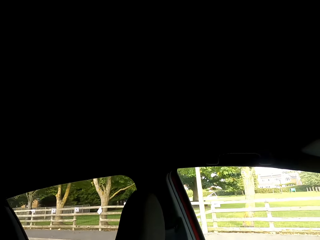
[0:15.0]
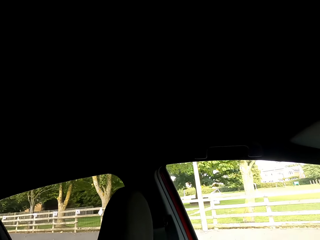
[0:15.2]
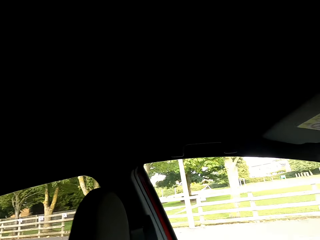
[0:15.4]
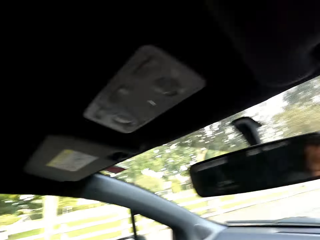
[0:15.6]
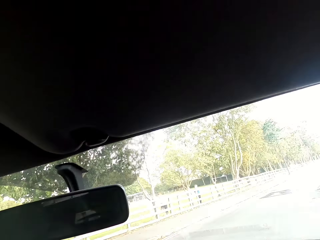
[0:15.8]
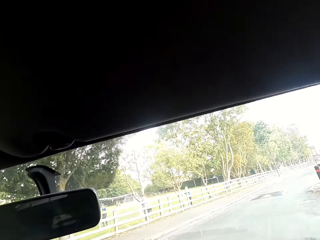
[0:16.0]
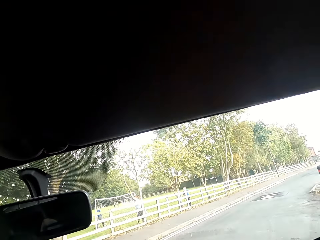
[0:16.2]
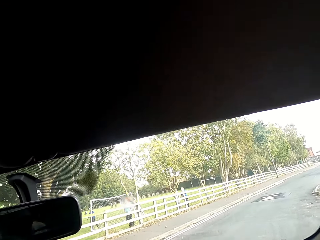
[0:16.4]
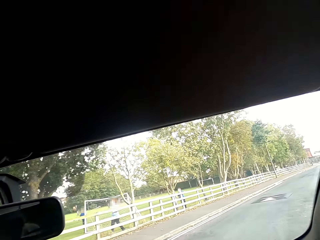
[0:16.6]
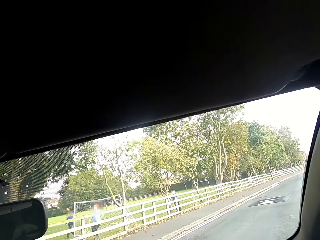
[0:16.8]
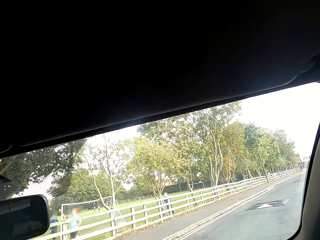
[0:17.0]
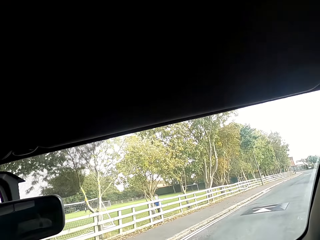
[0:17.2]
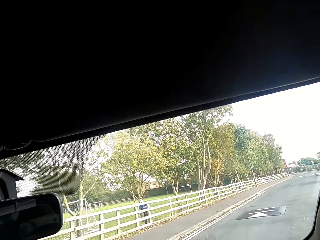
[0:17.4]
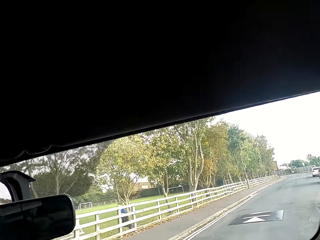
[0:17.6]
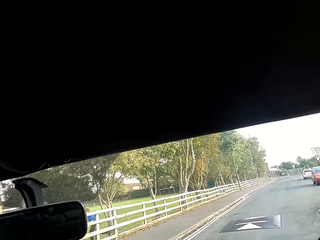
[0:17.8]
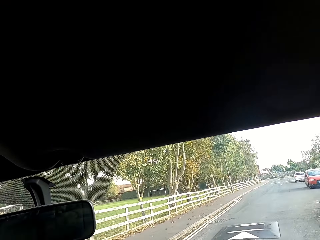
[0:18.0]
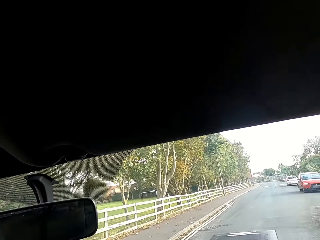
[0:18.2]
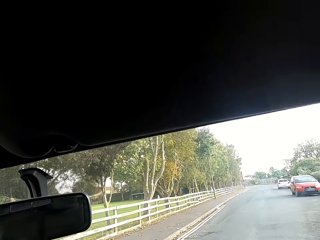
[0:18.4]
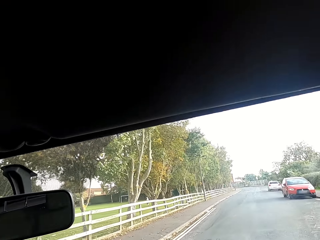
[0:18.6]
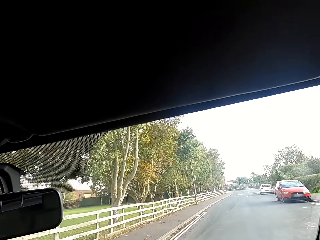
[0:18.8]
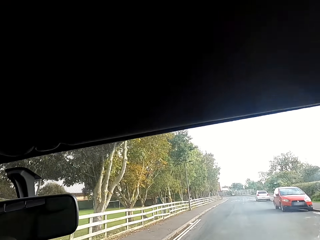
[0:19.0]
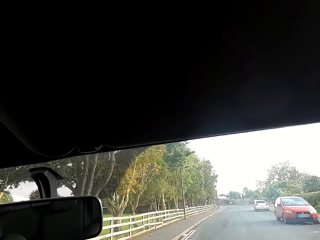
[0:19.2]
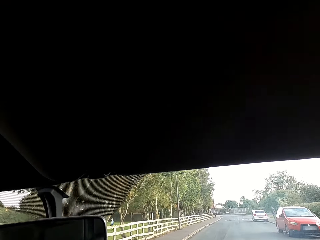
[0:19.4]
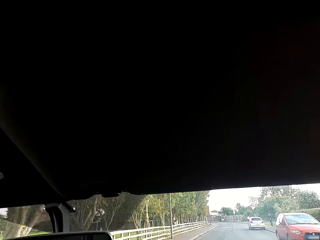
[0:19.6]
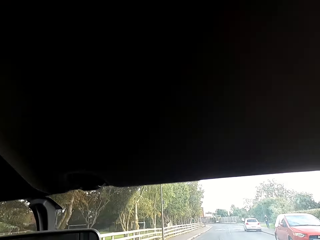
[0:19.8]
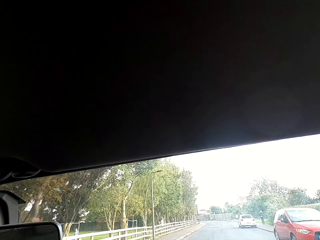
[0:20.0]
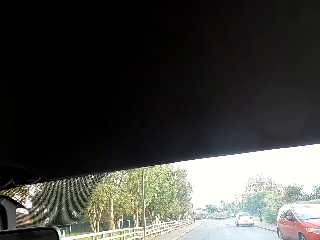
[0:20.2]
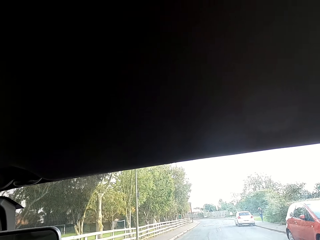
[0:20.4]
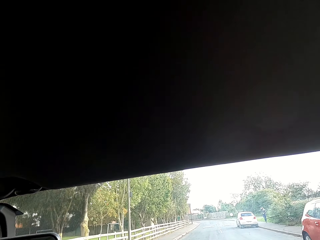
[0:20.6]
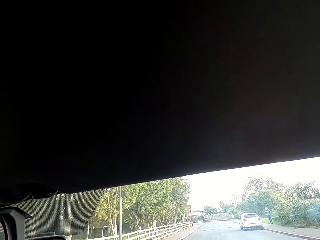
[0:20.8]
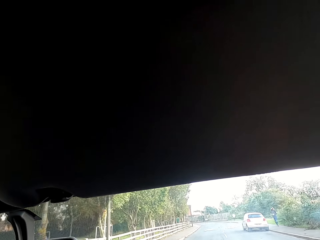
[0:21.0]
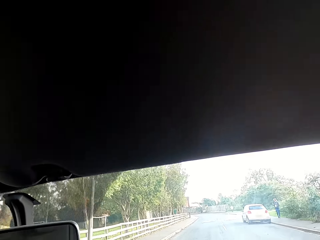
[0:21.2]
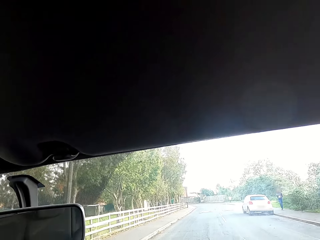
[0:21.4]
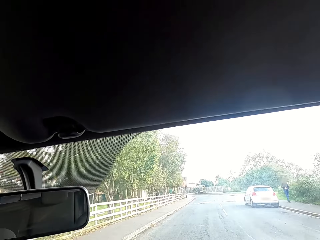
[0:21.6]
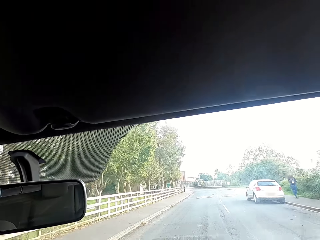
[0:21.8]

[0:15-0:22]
The camera wearer drives a vehicle on a road.

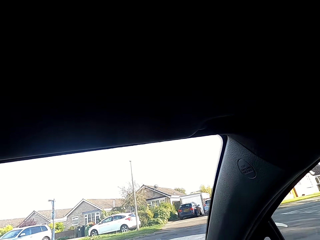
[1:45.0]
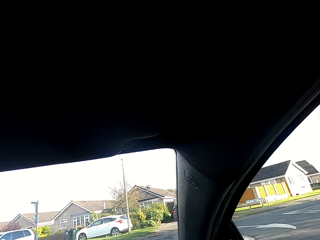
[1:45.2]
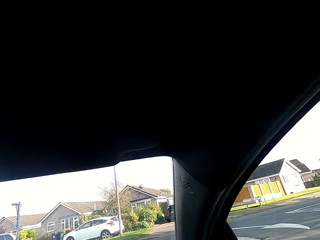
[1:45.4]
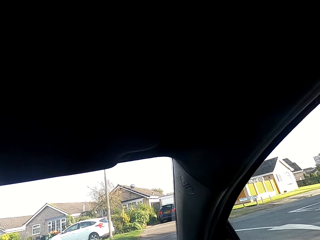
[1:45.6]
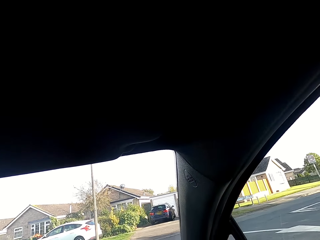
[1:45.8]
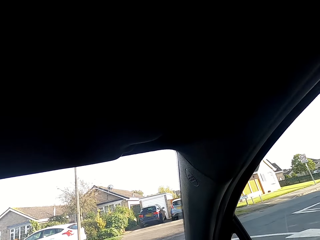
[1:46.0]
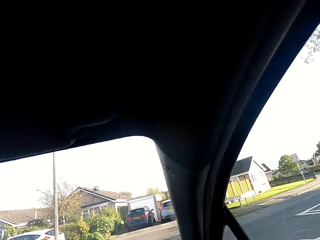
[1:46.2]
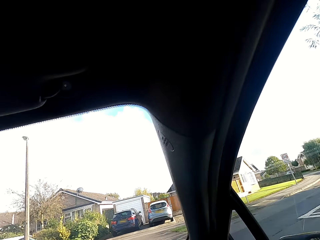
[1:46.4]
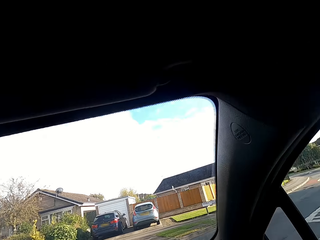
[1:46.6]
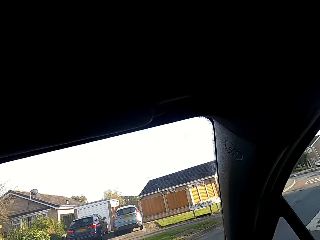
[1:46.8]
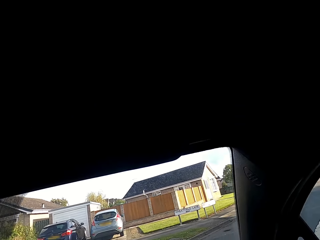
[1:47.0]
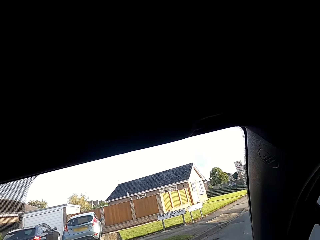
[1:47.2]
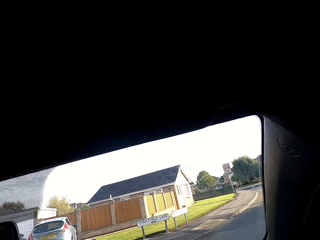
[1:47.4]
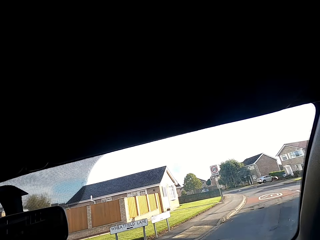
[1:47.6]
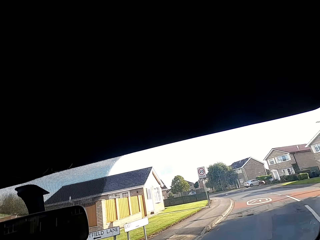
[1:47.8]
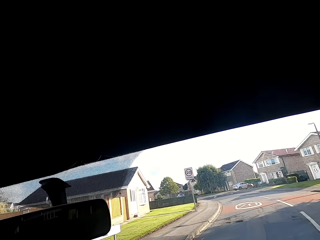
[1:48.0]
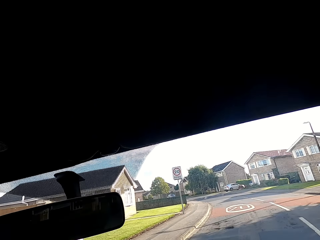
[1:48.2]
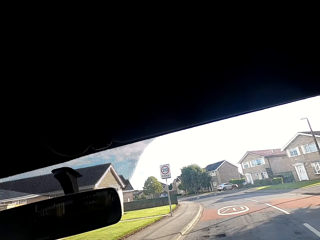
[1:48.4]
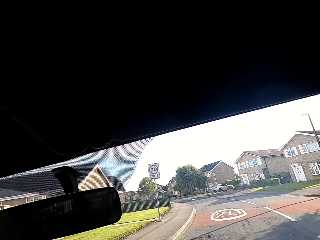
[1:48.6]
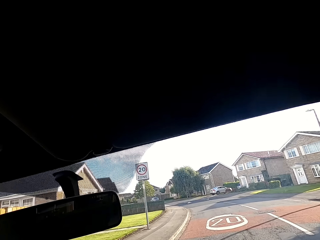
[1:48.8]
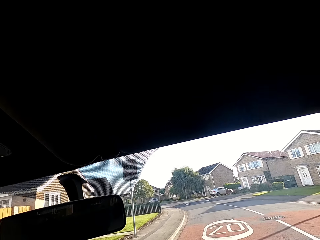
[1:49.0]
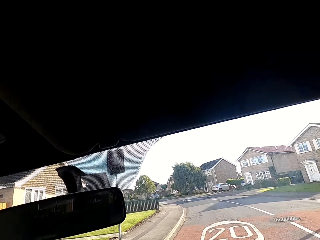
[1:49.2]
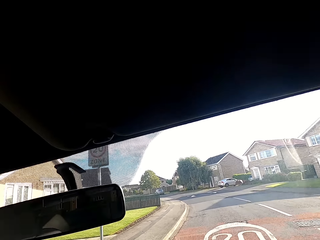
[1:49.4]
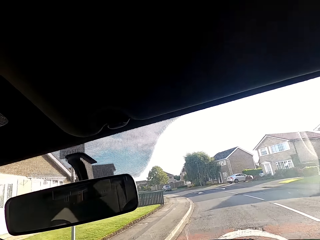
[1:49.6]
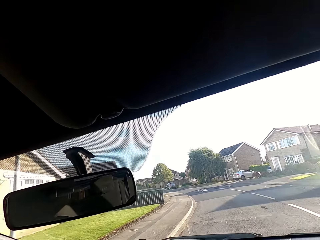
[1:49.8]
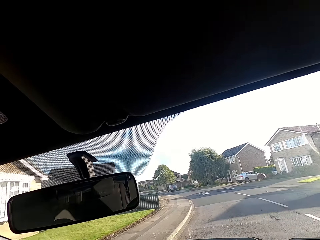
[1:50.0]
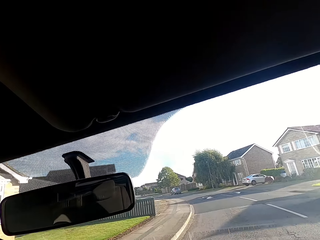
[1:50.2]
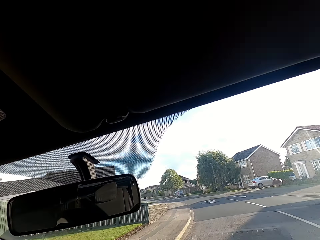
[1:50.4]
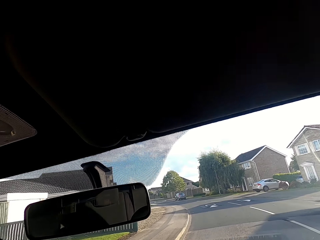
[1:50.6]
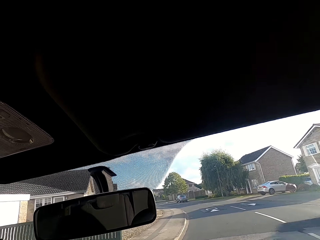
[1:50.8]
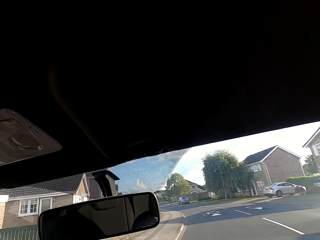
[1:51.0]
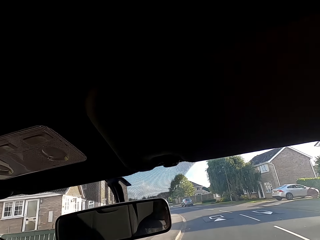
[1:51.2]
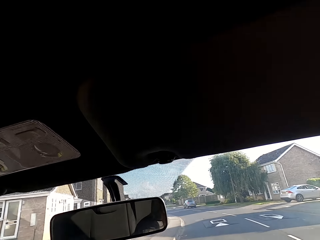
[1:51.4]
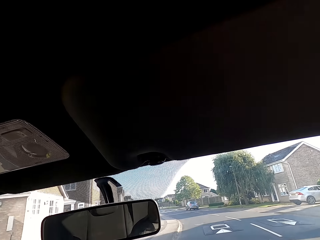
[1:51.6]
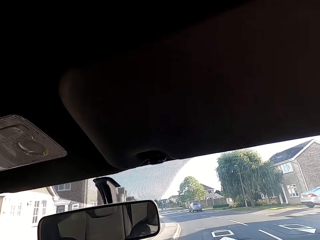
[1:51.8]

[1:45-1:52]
The camera wearer turns right on the road in the vehicle.

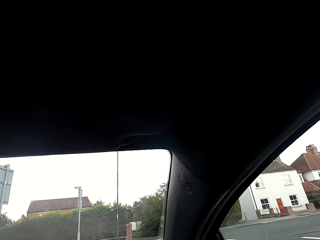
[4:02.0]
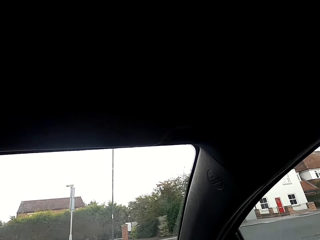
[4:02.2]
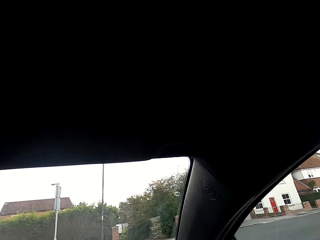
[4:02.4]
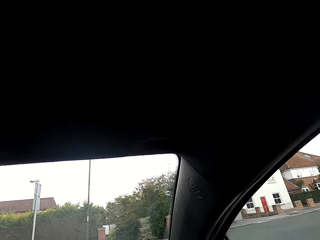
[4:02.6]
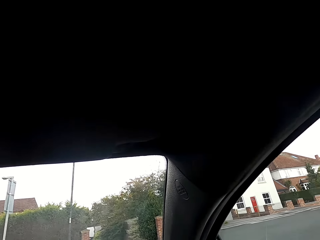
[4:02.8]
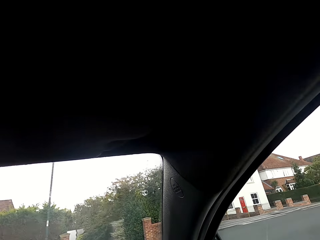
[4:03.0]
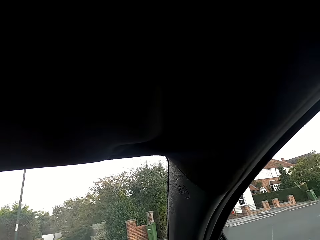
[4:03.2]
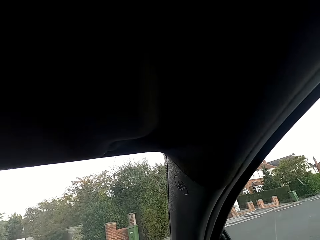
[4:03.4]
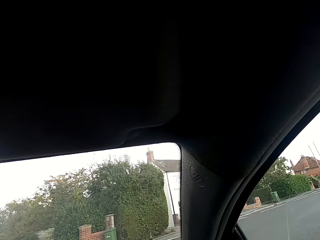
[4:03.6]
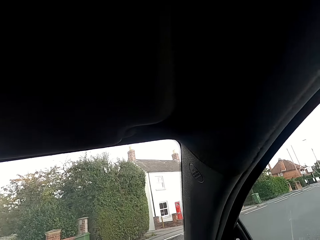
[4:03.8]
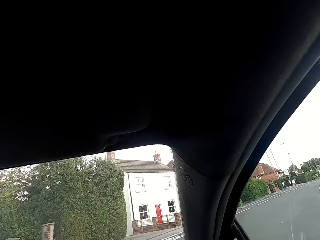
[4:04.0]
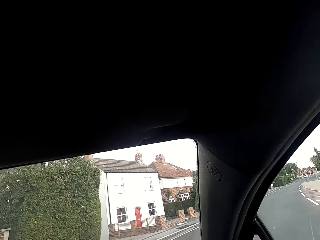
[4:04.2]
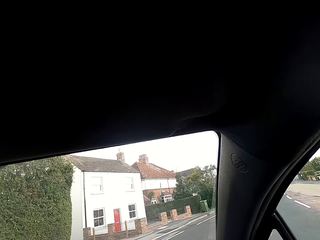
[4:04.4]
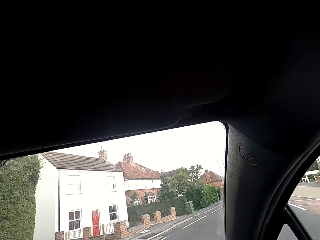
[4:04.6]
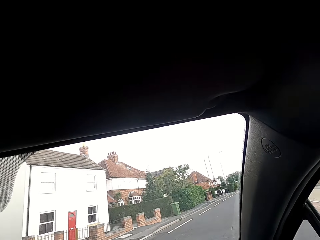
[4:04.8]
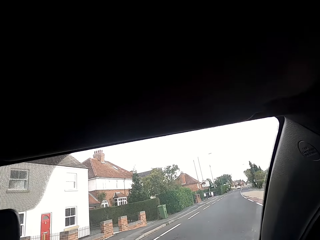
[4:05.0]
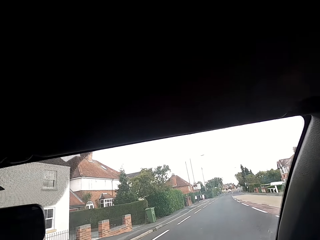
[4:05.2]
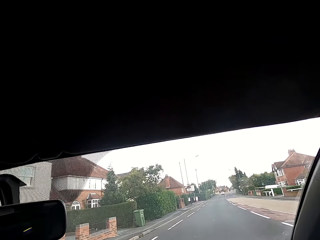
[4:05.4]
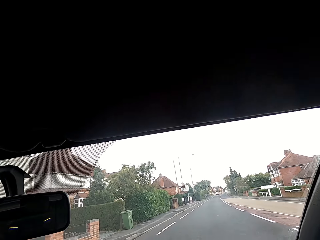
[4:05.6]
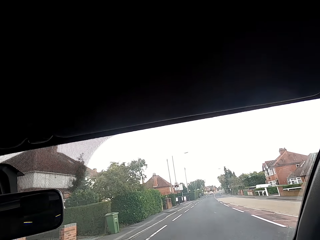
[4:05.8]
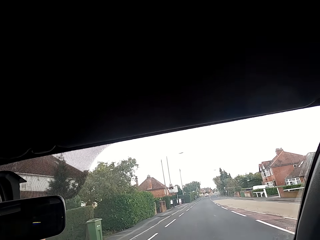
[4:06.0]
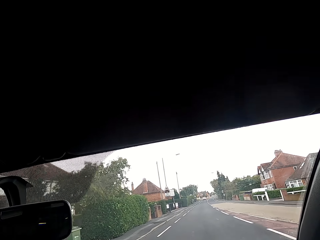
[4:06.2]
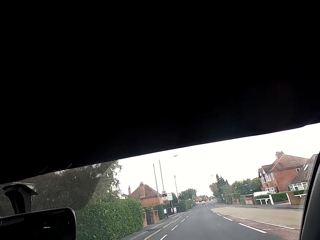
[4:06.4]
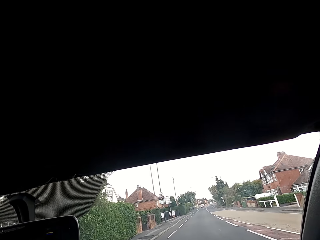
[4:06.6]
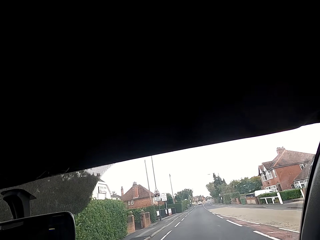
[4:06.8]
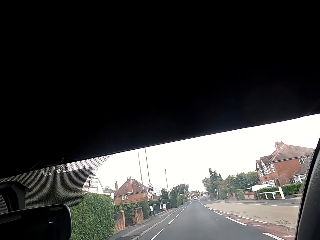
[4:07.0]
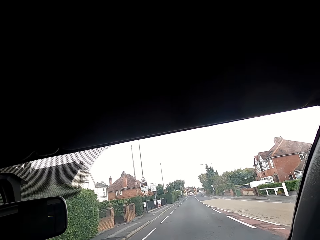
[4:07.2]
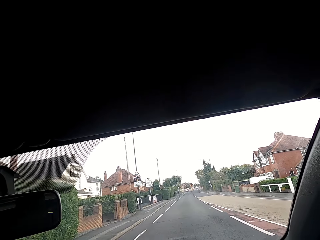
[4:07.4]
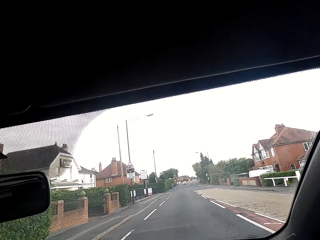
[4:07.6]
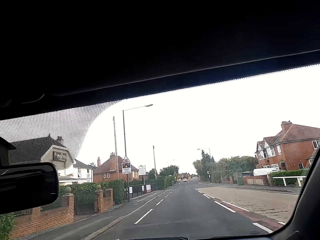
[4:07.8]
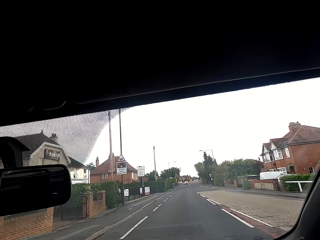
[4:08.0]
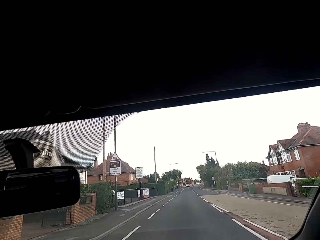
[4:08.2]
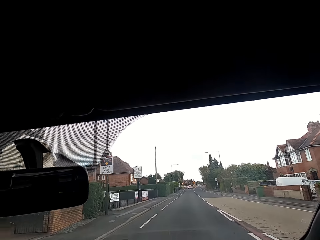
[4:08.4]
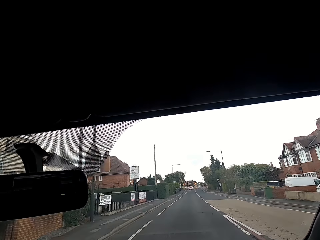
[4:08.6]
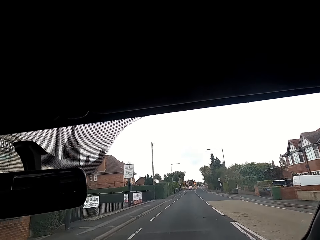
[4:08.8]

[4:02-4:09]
The camera wearer turns right on the road in the vehicle.
